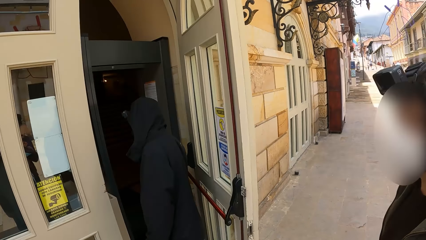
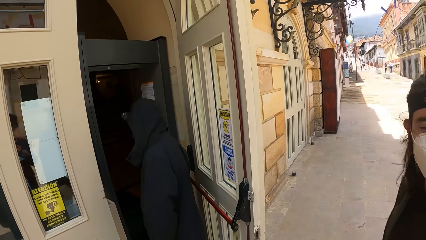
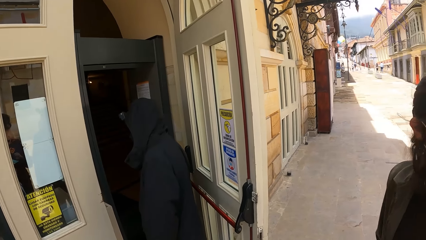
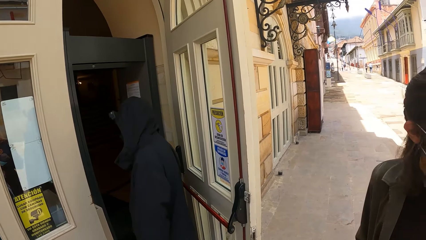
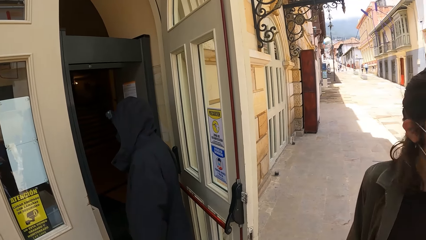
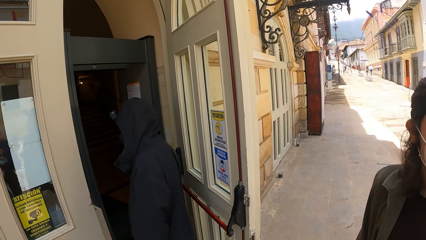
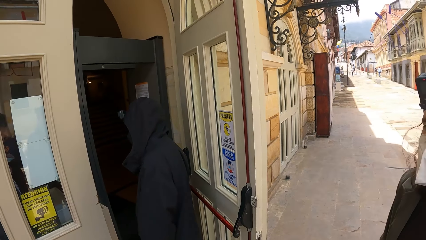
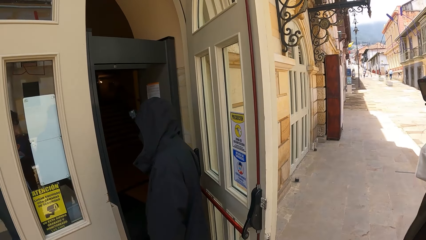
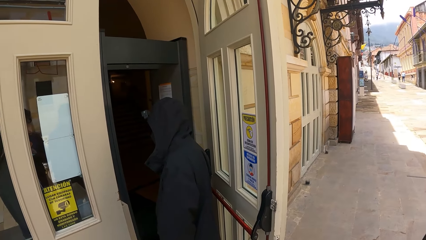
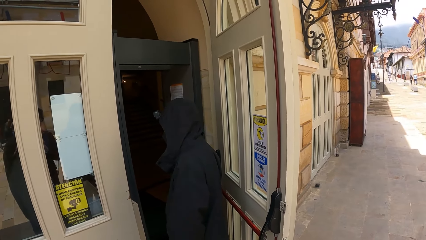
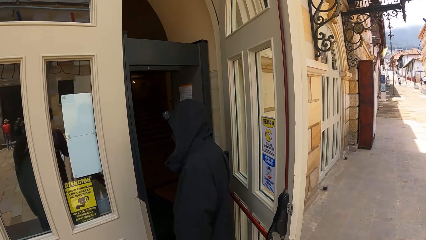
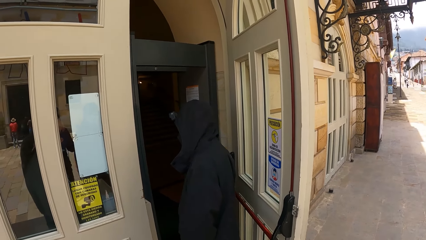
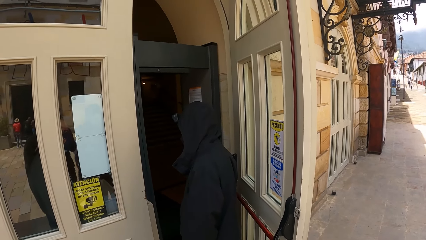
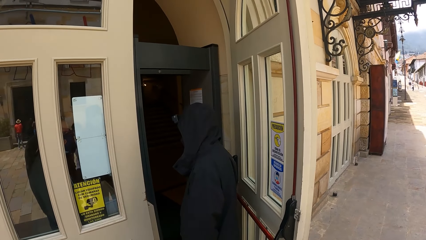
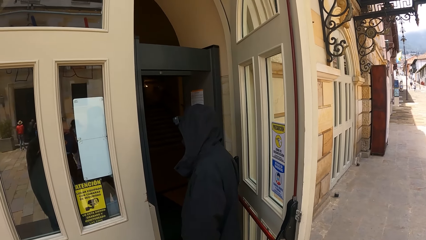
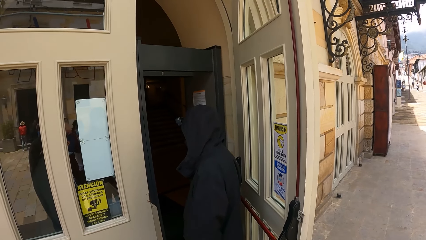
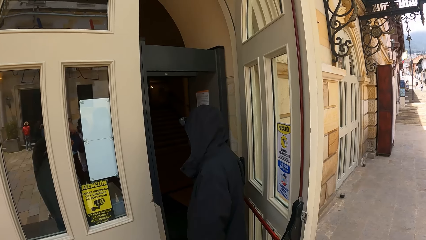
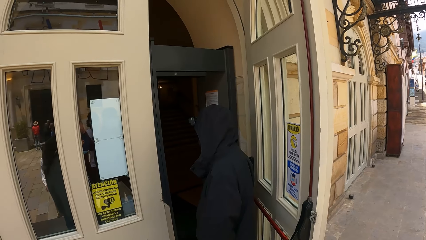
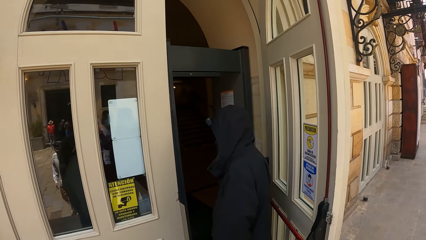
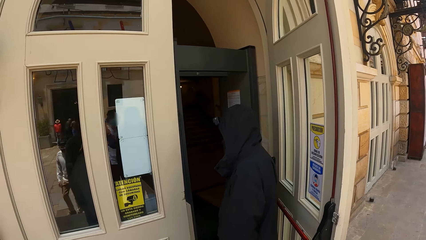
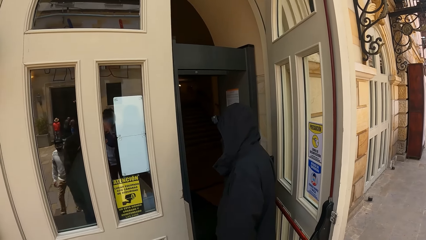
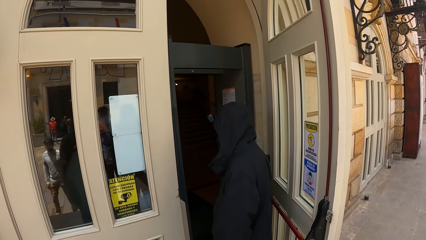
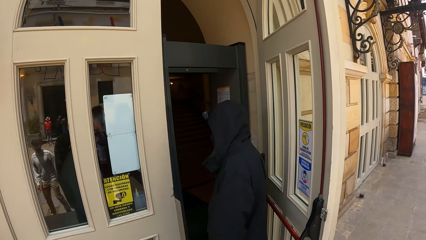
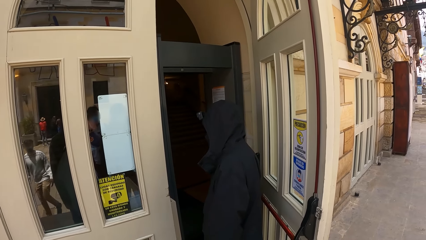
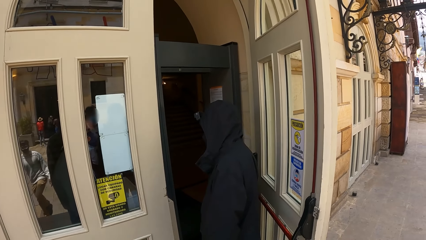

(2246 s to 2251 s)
The camera wearer looks inside the house. They look around.

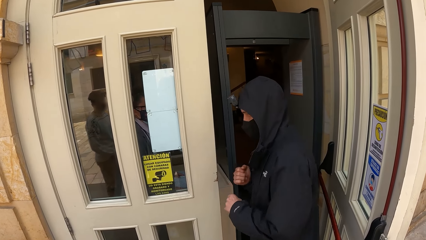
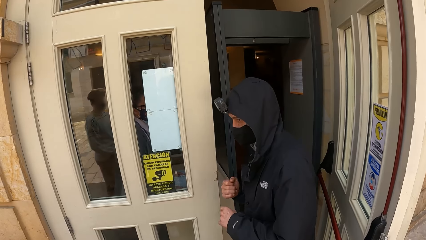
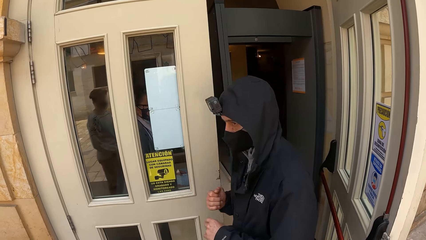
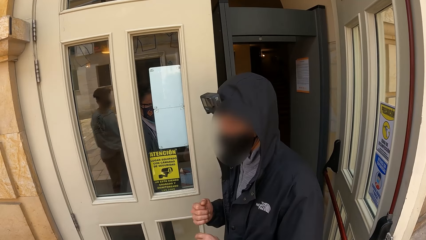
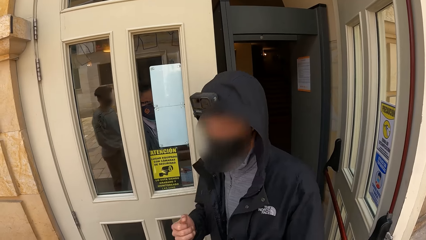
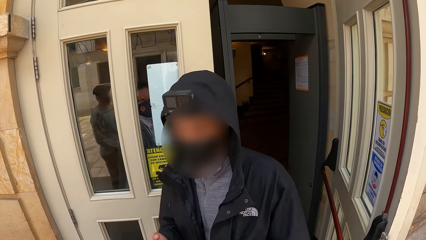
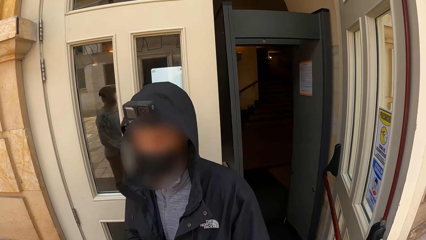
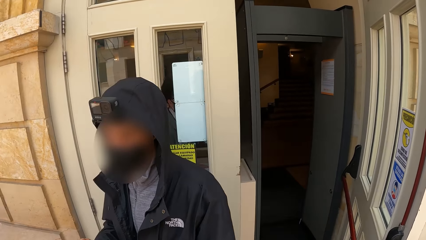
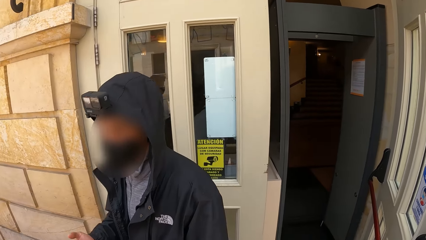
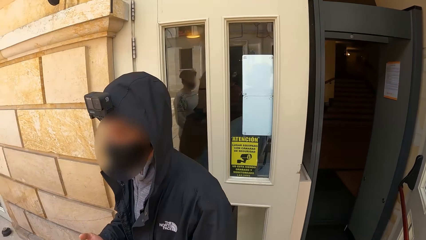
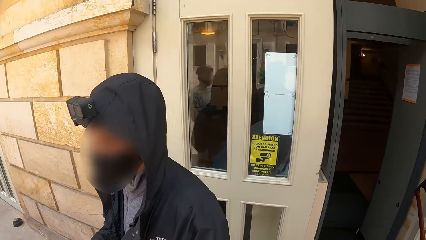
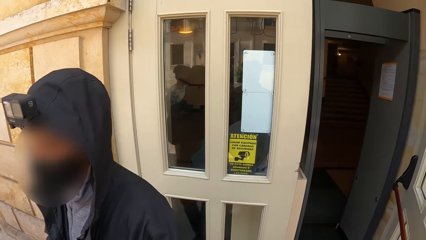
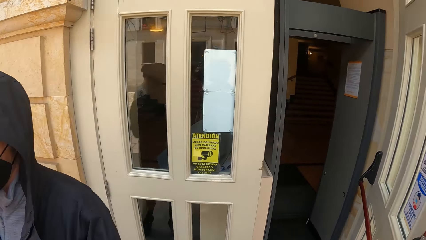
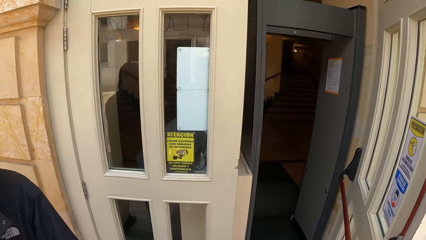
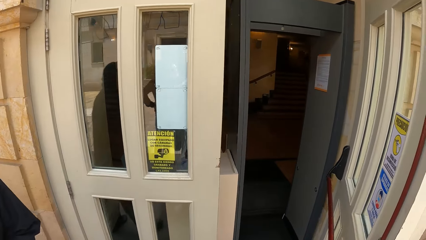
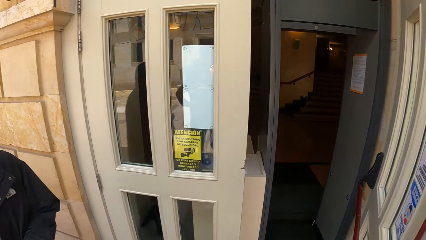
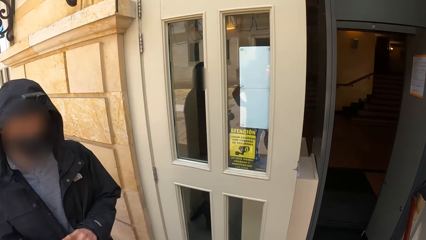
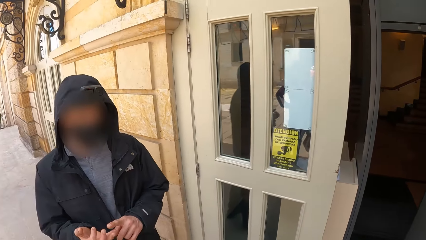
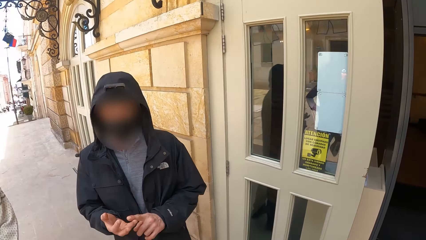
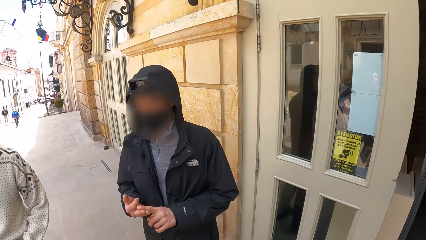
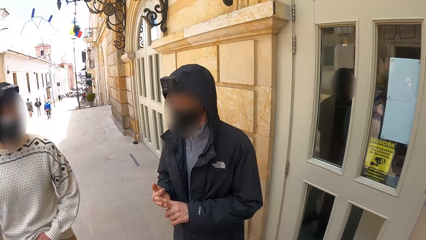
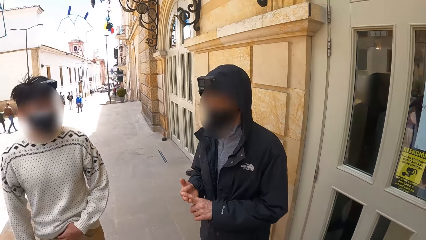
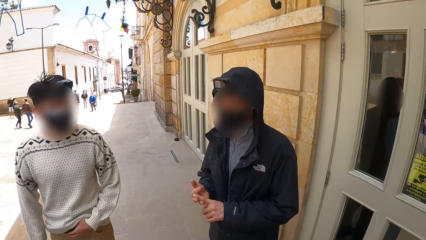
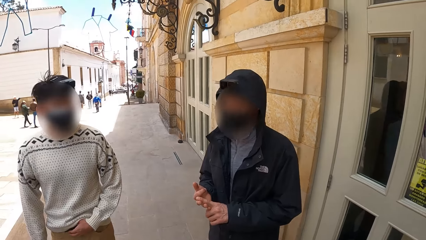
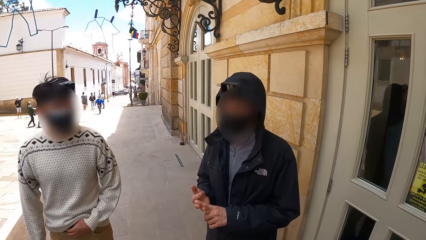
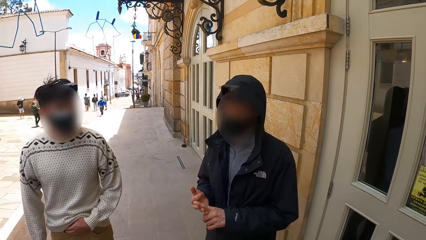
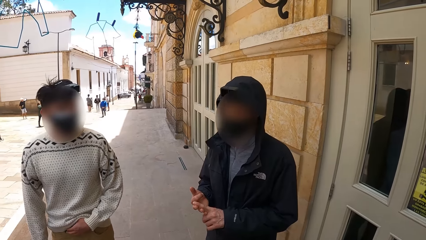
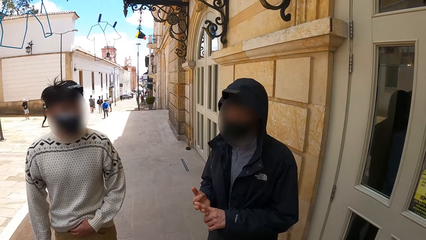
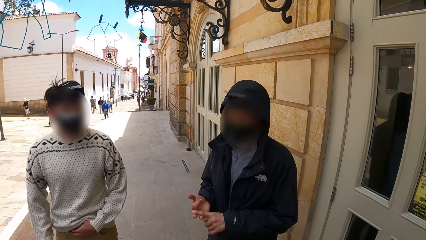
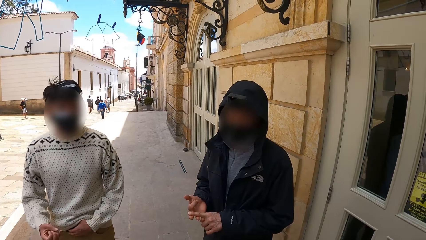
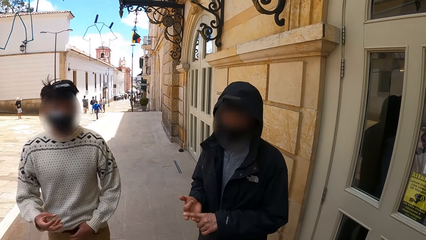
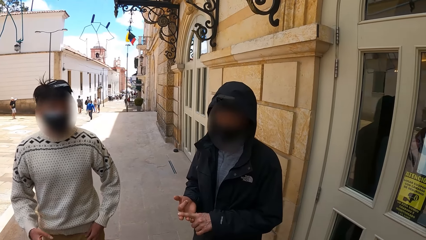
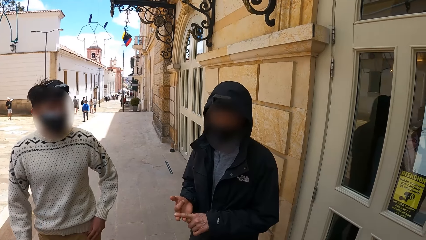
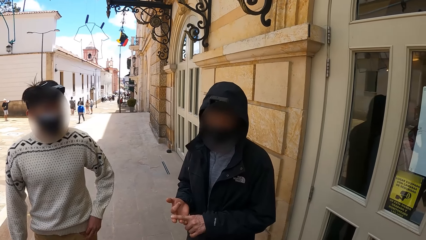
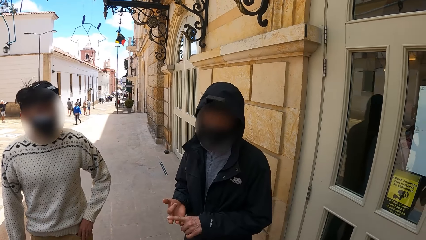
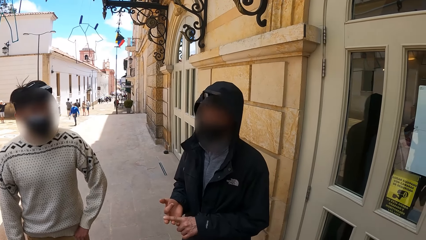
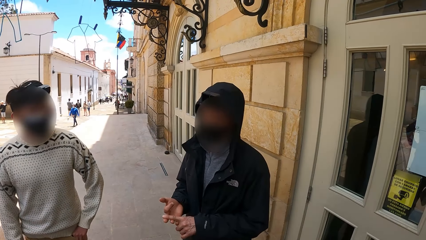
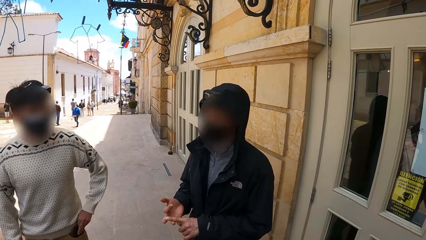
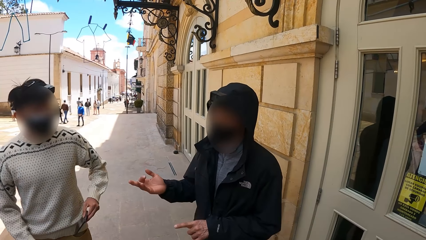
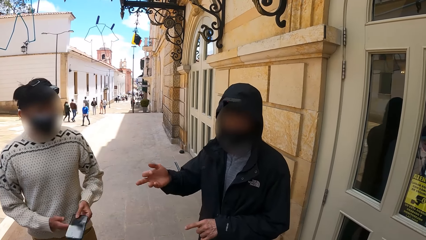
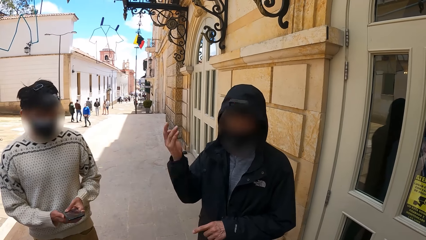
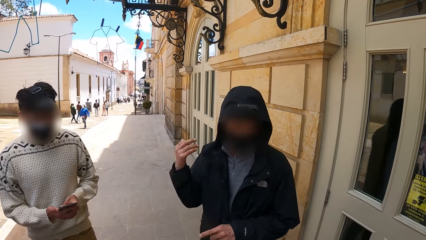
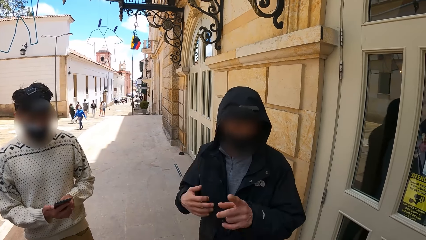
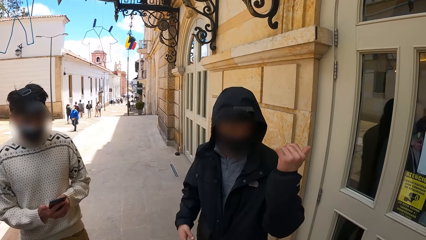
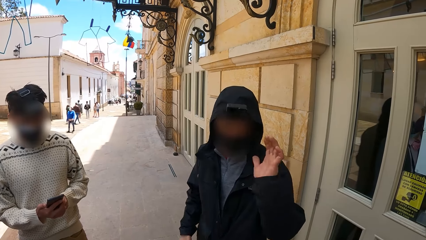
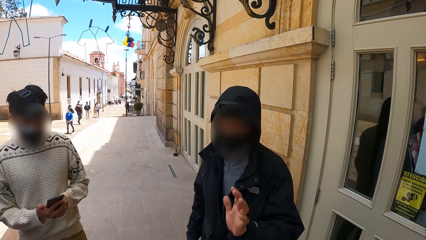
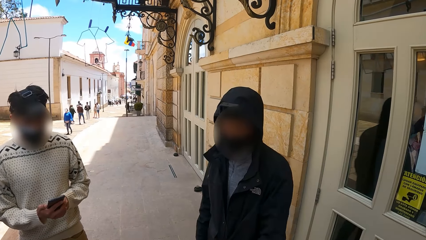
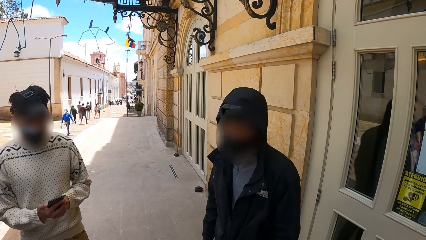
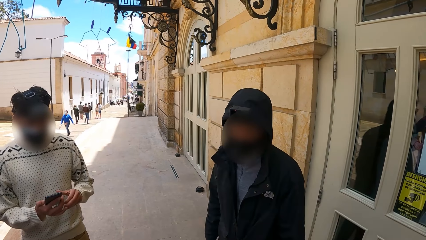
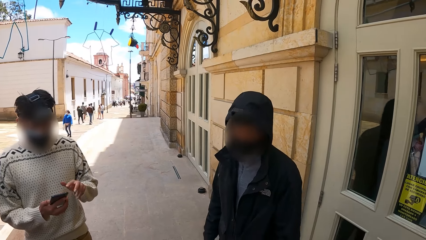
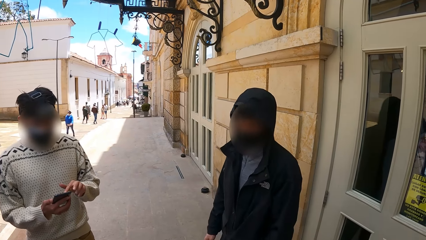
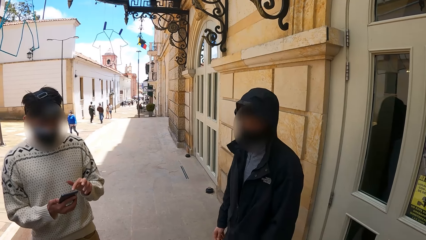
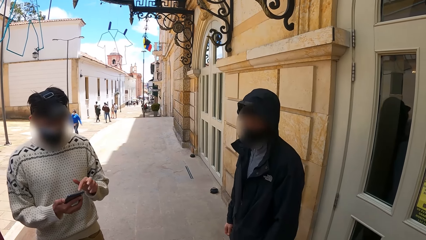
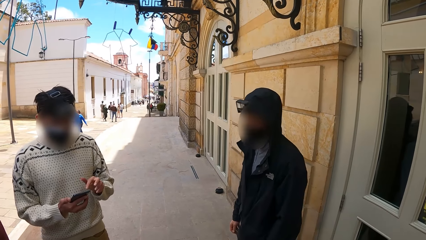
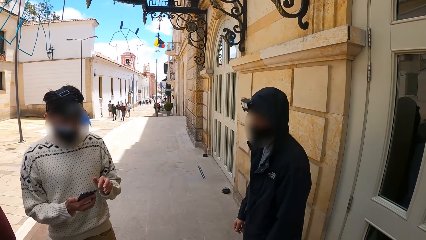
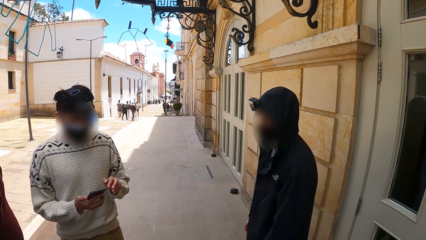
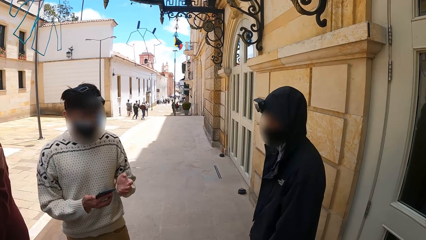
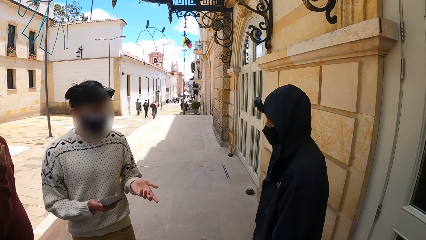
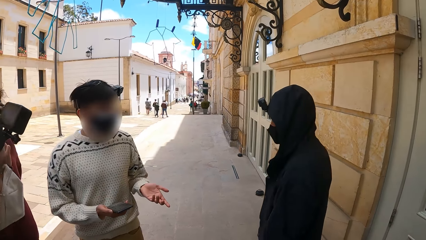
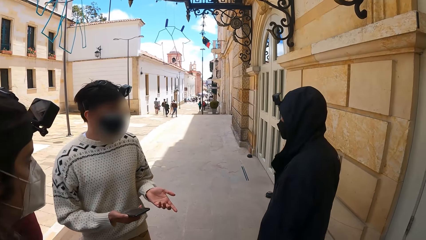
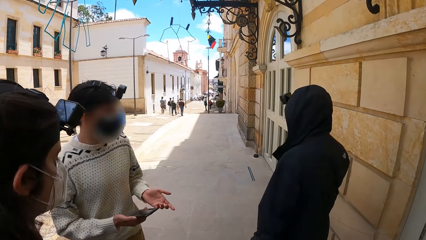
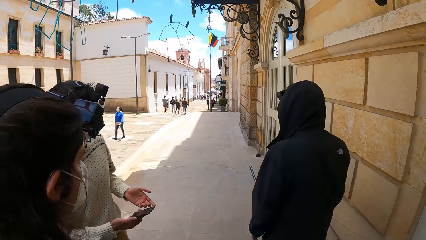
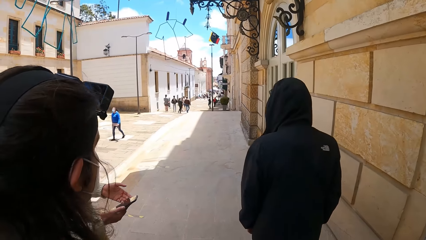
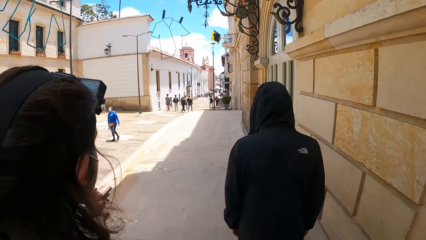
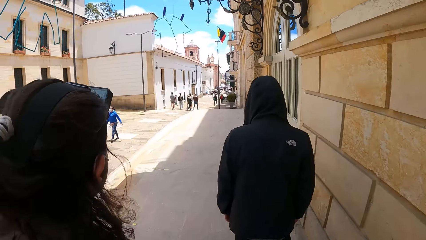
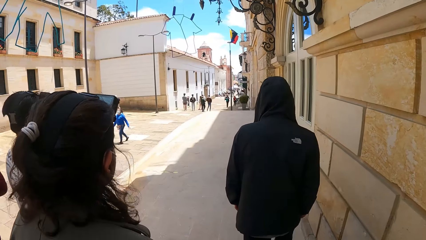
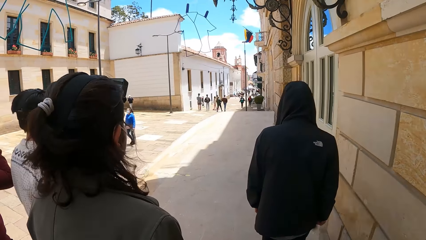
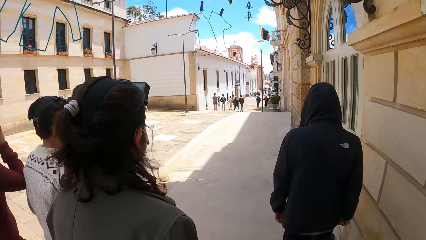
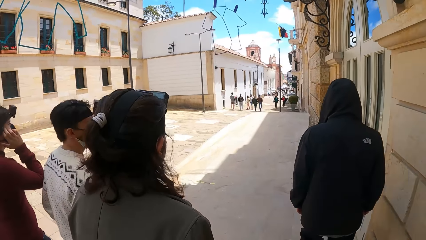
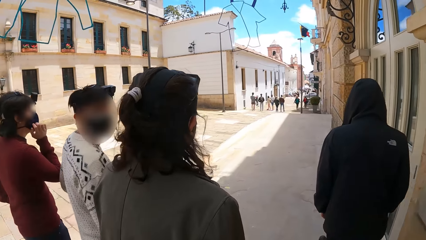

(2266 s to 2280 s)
A man interacts with another man. A third man interacts with the camera wearer. A fourth man picks up a phone from his pocket with his left hand and uses the phone with both hands. A lady walks along the road. The first man walks along the road. The camera wearer walks along the road. Another lady walks along the road. The second man walks along the road. The first man interacts with the first lady.
